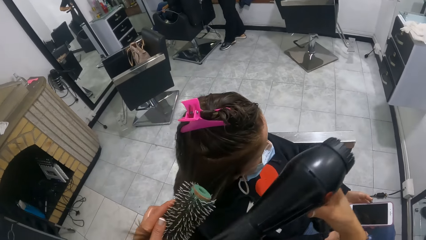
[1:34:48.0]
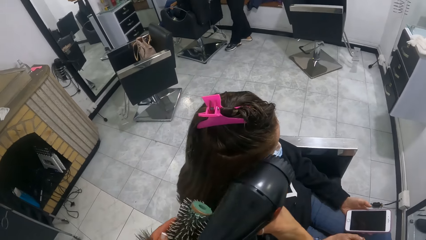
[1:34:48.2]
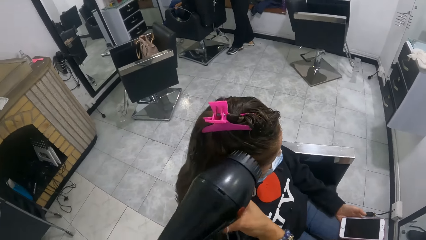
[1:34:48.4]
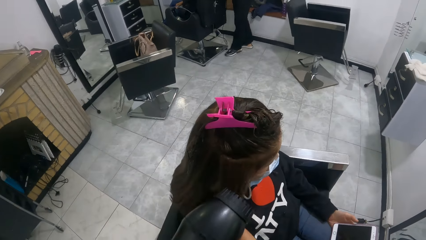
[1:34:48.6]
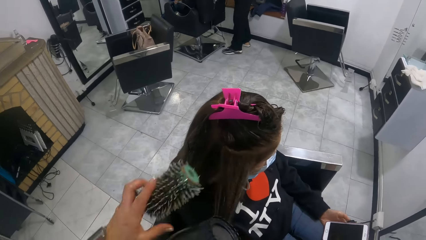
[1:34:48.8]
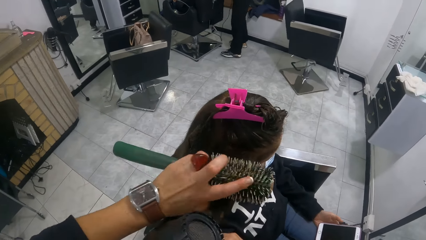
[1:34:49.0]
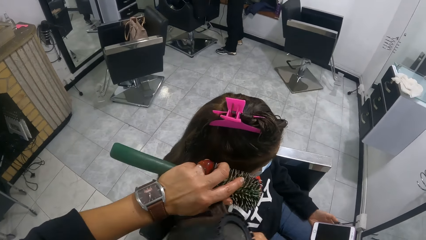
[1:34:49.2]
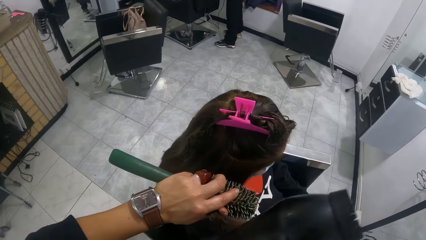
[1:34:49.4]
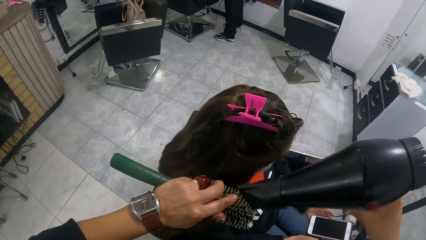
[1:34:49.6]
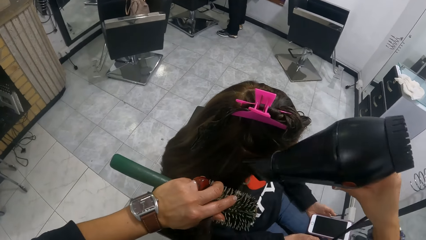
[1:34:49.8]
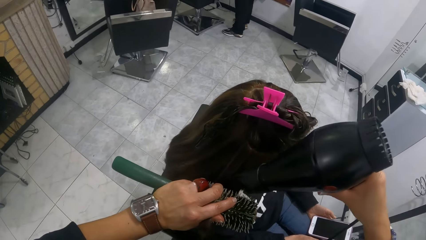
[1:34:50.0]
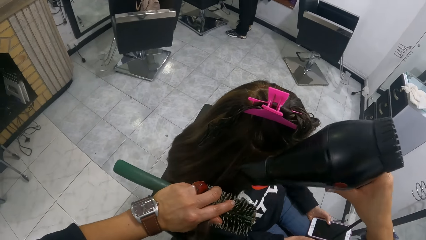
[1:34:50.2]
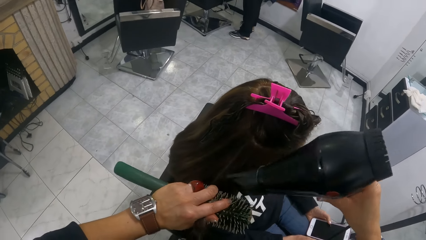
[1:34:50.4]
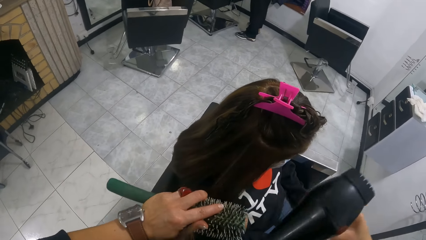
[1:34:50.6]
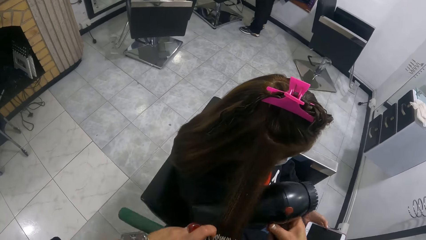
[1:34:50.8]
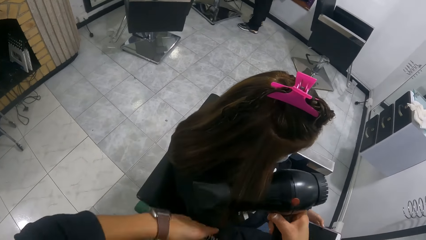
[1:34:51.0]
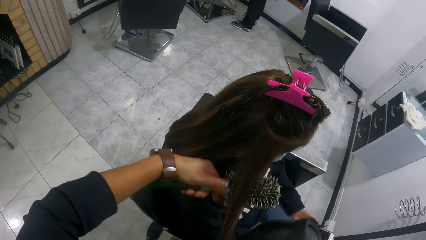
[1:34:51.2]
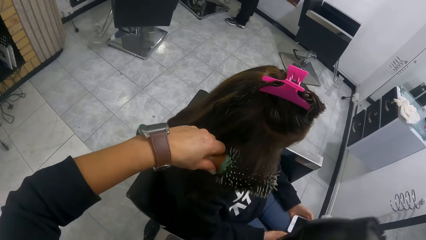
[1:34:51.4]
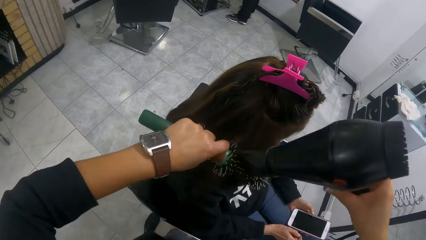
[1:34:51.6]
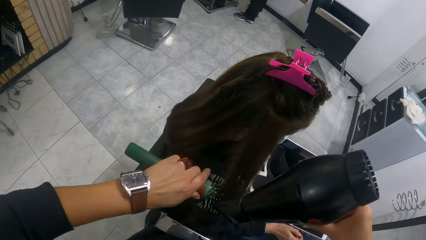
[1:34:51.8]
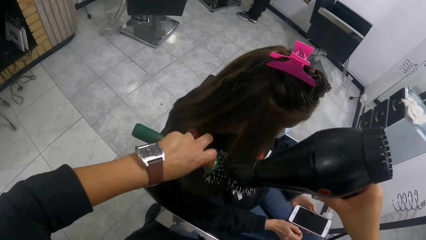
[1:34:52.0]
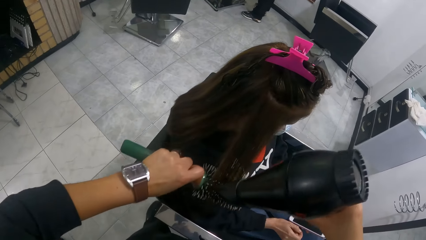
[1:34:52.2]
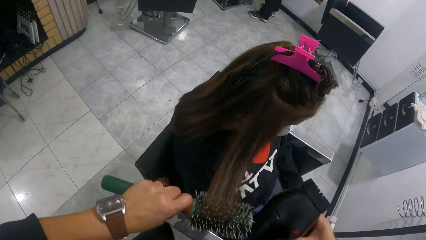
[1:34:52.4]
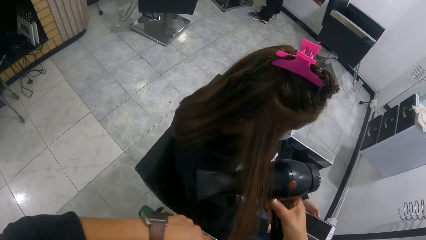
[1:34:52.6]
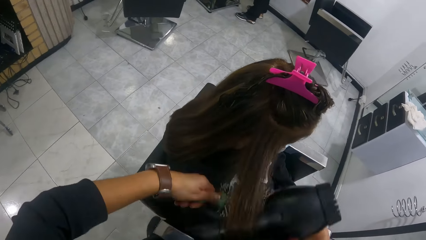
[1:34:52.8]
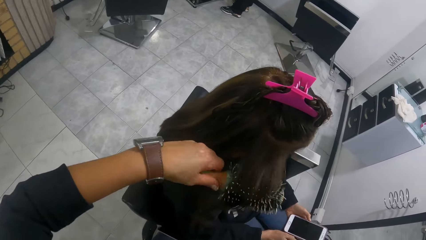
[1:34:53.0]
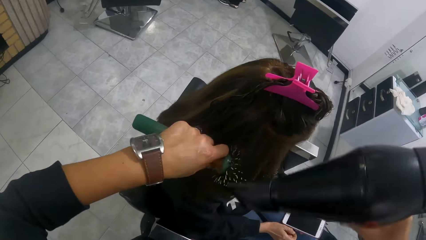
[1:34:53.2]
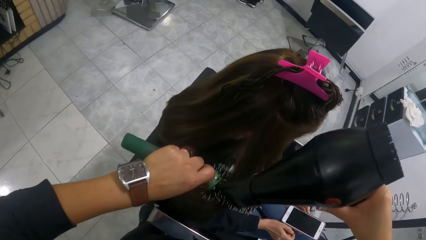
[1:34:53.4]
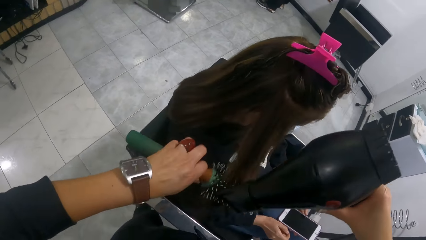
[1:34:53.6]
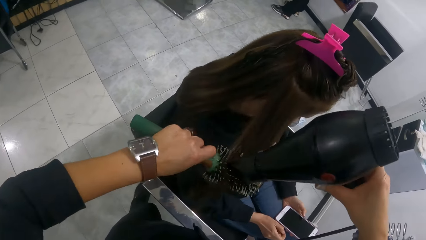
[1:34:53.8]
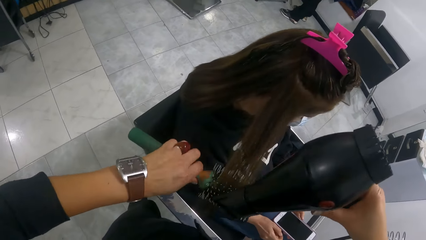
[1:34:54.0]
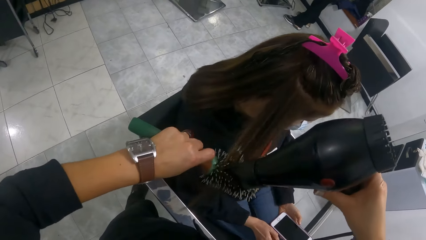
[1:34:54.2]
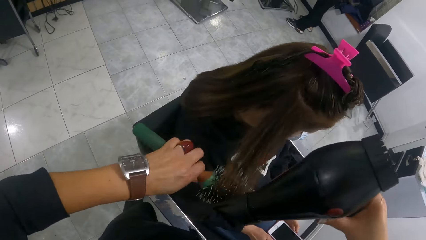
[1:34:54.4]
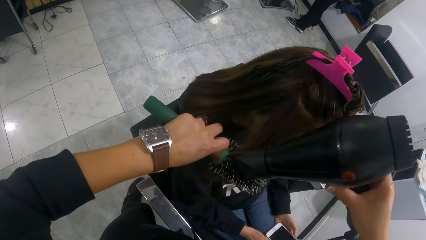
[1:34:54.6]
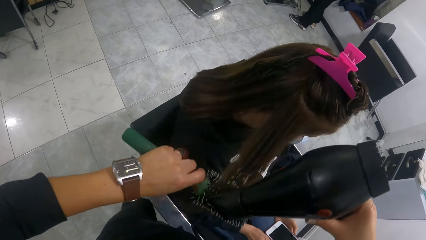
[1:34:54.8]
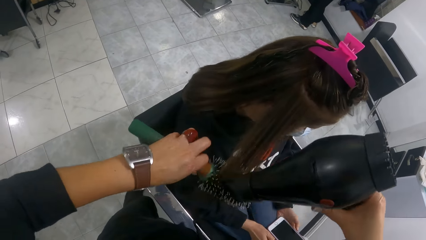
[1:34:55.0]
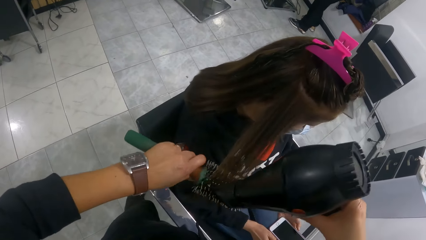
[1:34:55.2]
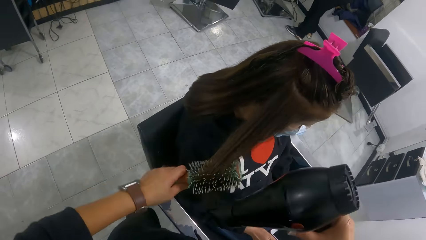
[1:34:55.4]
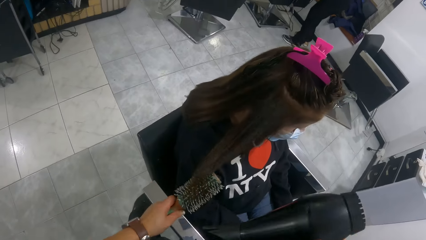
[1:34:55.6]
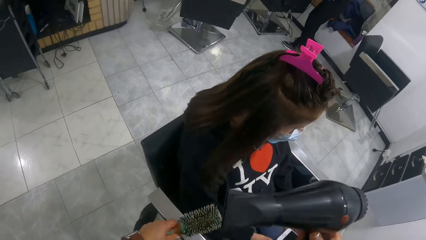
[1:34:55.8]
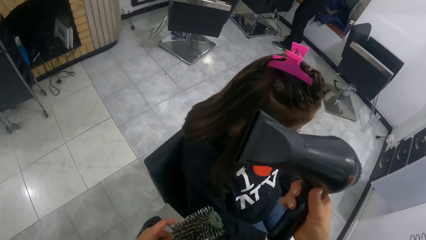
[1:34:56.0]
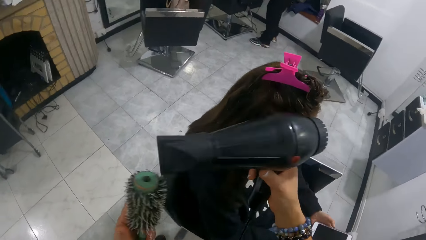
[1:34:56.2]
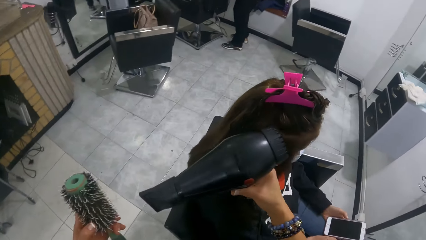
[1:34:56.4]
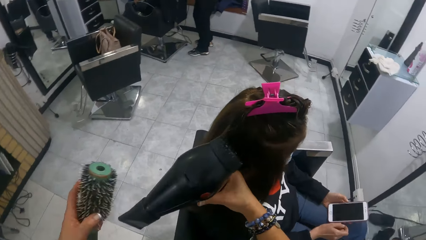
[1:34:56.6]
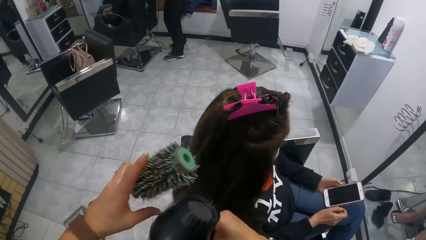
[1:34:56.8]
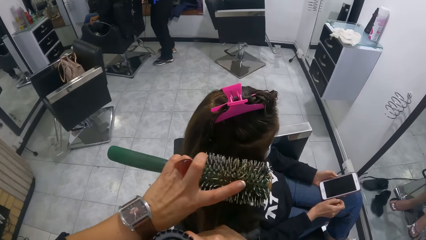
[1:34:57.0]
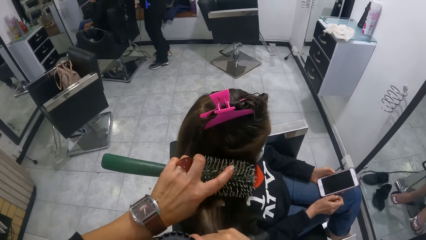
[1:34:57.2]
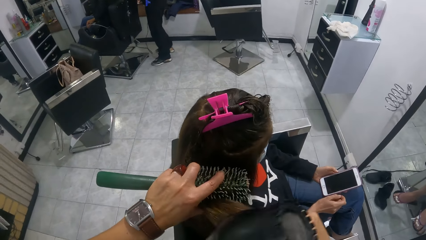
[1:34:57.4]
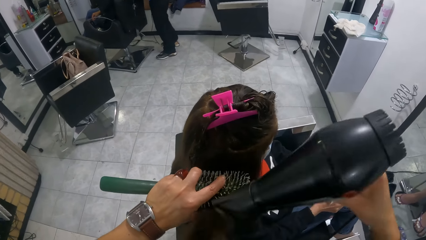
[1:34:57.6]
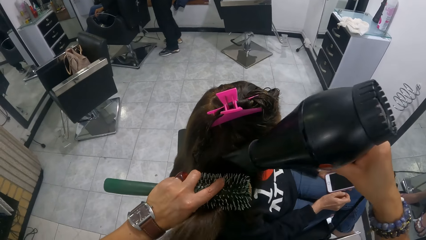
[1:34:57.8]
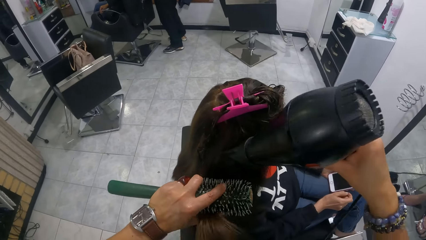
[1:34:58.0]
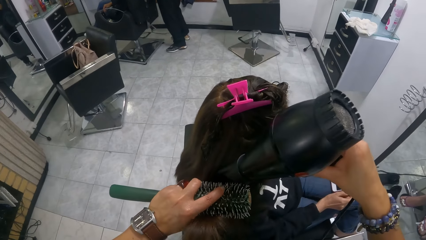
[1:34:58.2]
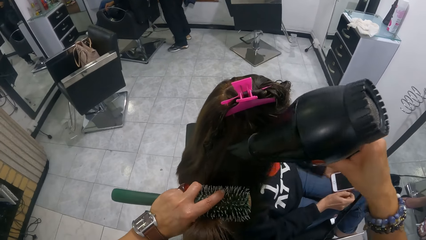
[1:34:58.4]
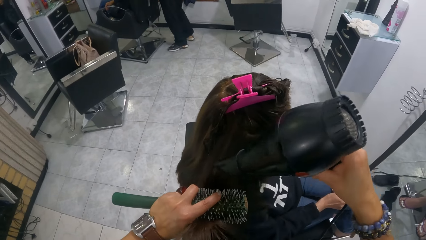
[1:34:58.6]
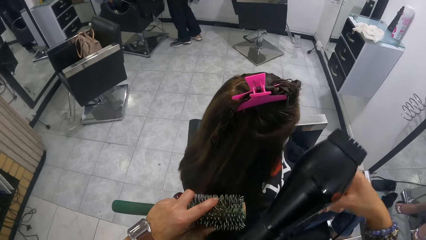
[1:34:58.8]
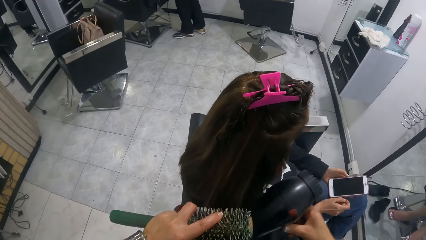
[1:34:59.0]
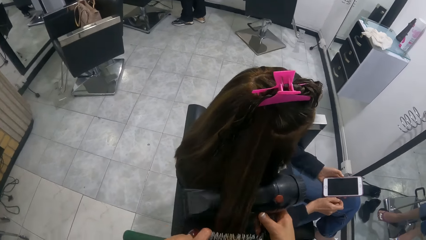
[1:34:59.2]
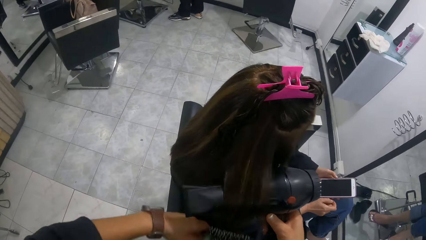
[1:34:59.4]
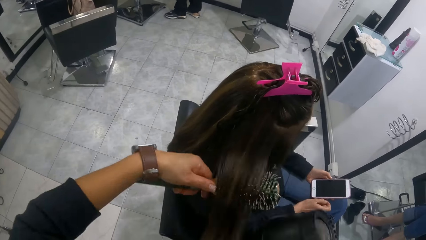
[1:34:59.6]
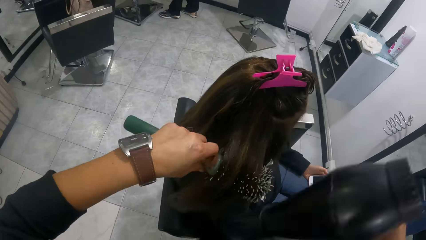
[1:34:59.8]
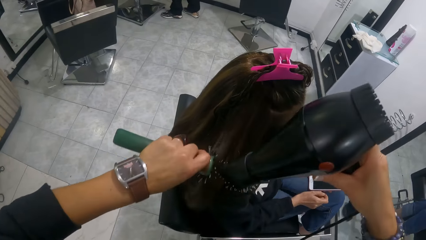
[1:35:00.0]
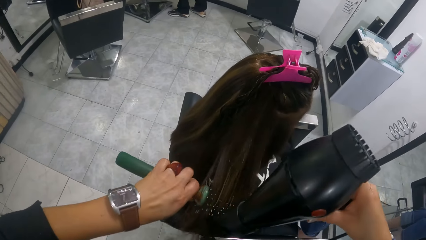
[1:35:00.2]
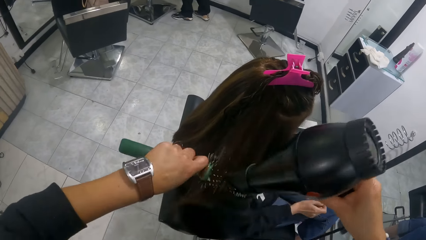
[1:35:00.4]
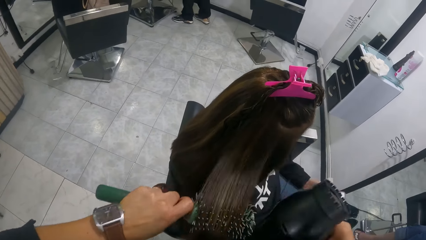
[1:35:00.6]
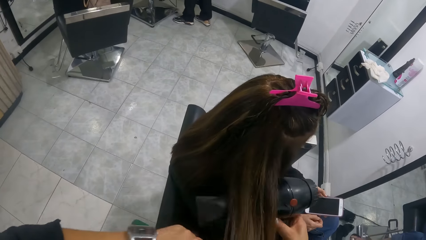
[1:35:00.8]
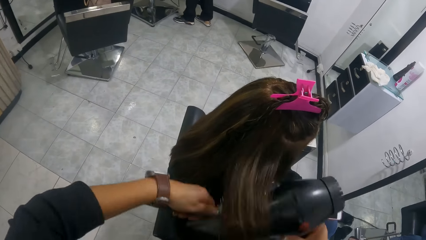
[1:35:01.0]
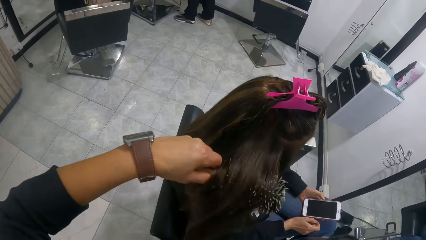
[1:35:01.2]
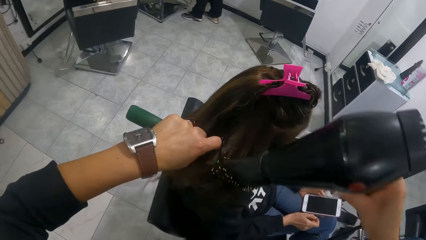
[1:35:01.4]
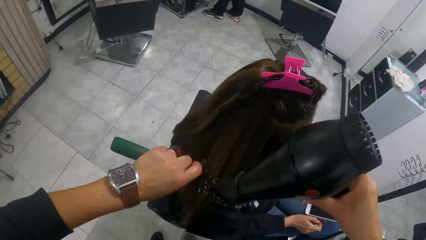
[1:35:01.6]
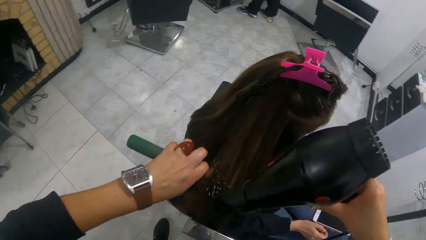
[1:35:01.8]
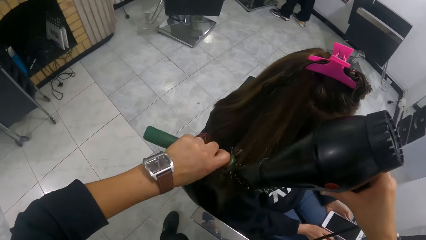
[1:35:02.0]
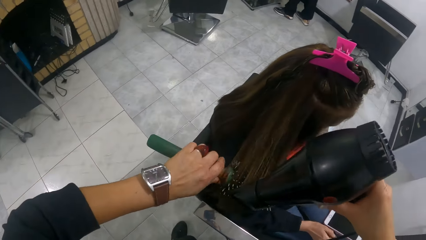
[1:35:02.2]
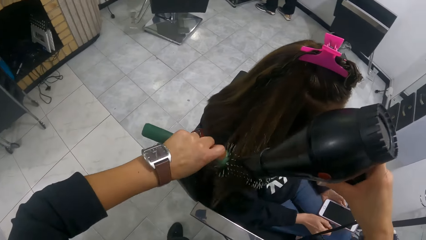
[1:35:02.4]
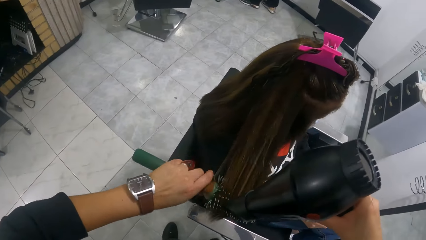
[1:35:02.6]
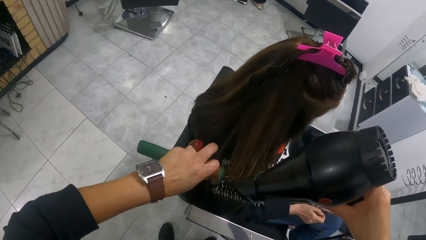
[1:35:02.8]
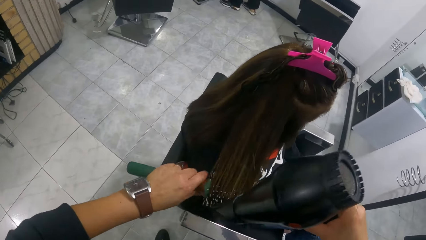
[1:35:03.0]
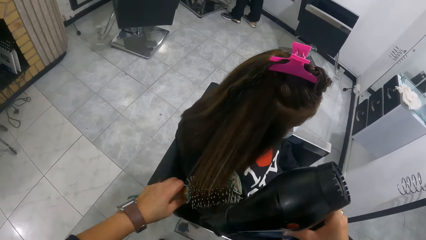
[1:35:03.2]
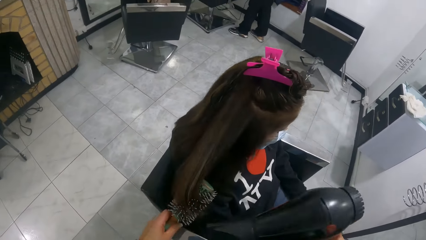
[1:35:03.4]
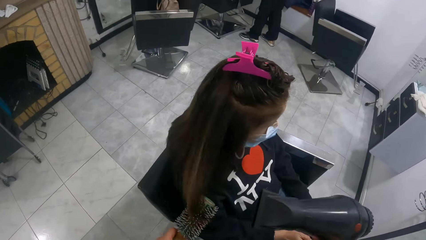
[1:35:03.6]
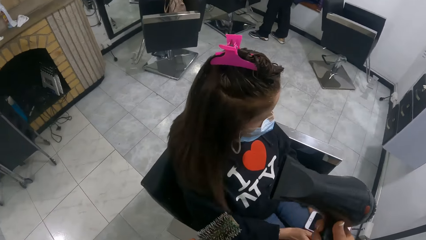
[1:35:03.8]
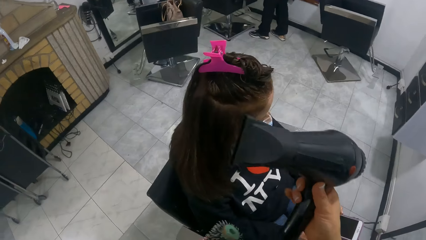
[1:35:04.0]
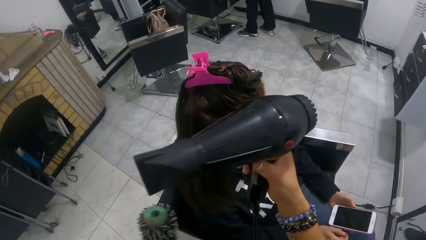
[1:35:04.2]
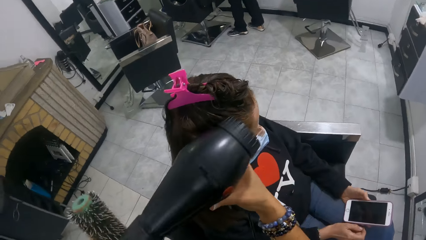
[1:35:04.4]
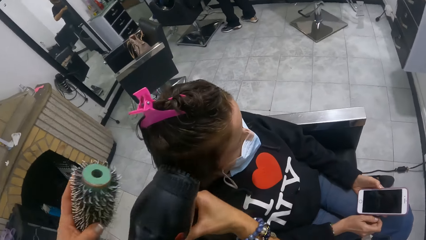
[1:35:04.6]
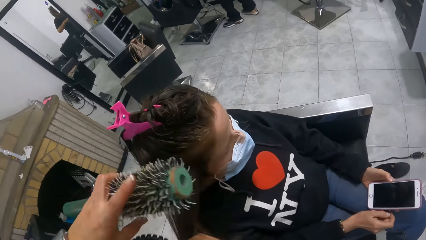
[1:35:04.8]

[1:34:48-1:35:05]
The camera wearer blow-dries a woman's hair. They comb the woman's hair. They roll the woman's hair around the comb. They blow-dry the woman's hair. They roll the woman's hair around the comb. They blow-dry the woman's hair. They comb the woman's hair. They blow-dry the woman's hair. They roll the woman's hair around the comb. They blow-dry the woman's hair. They roll the woman's hair around the comb. They blow-dry the woman's hair.
